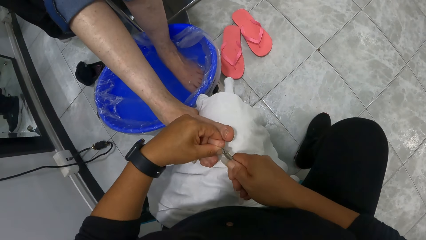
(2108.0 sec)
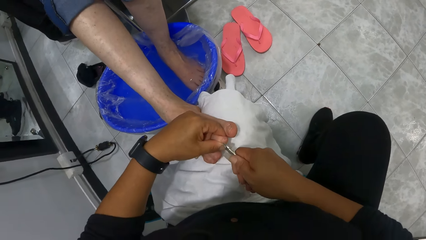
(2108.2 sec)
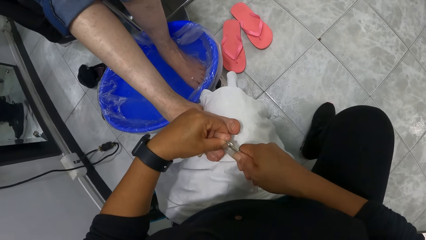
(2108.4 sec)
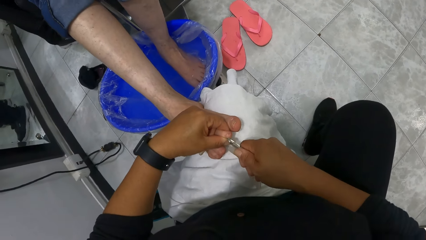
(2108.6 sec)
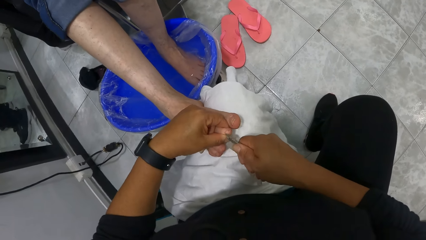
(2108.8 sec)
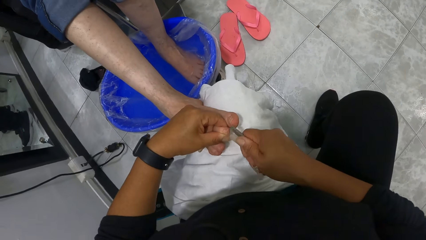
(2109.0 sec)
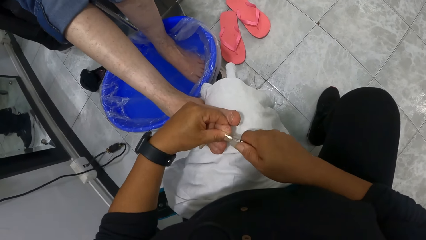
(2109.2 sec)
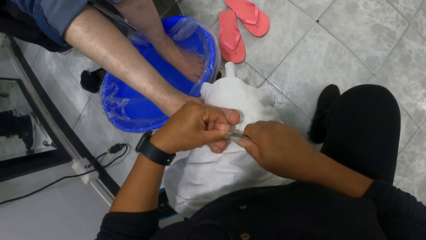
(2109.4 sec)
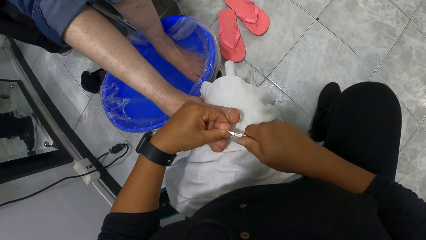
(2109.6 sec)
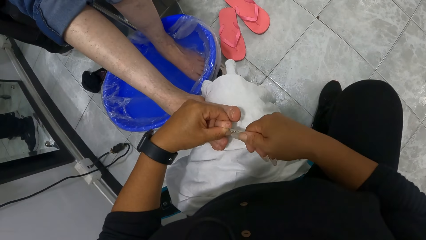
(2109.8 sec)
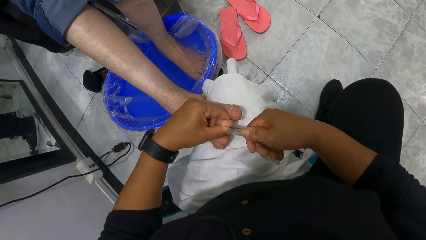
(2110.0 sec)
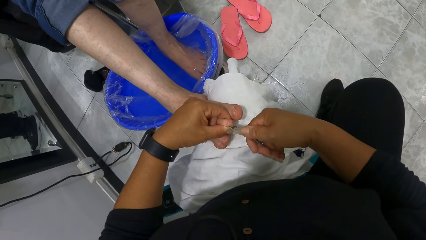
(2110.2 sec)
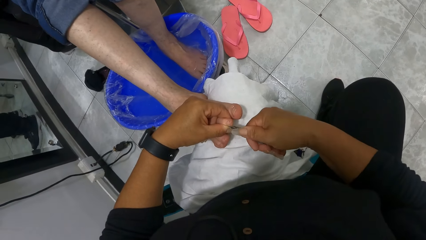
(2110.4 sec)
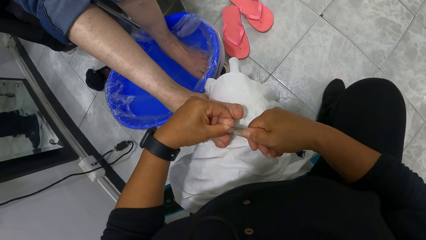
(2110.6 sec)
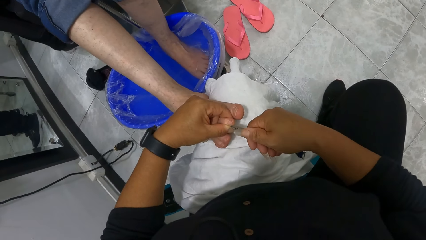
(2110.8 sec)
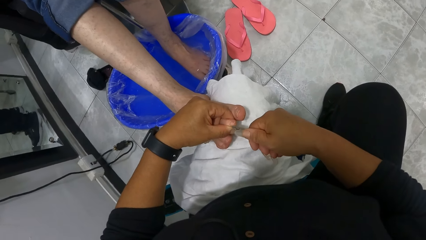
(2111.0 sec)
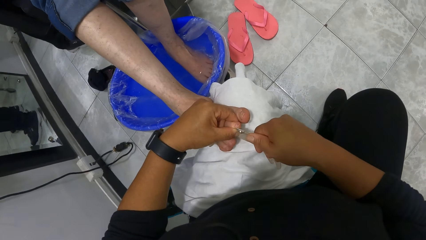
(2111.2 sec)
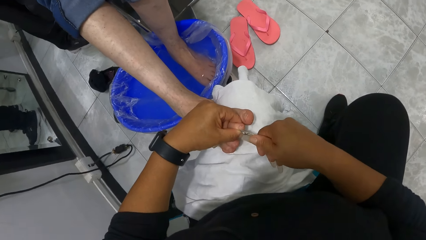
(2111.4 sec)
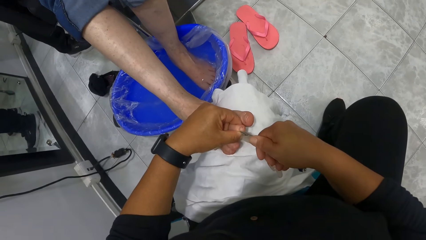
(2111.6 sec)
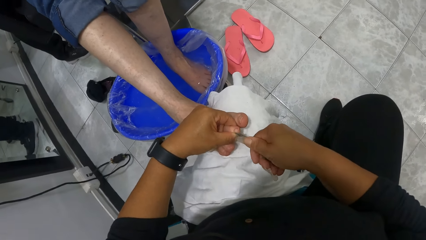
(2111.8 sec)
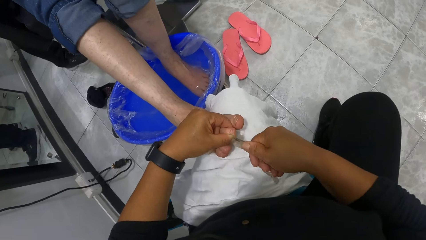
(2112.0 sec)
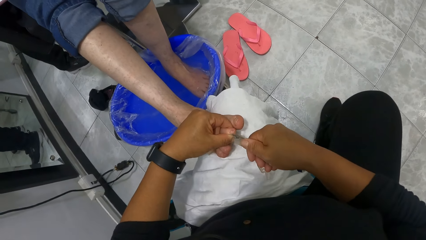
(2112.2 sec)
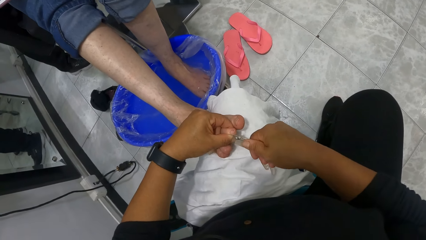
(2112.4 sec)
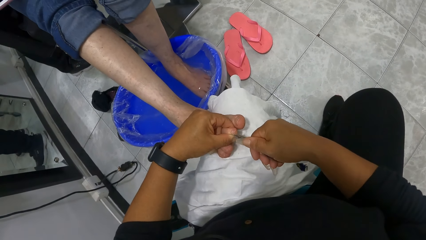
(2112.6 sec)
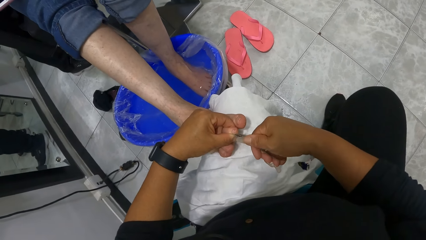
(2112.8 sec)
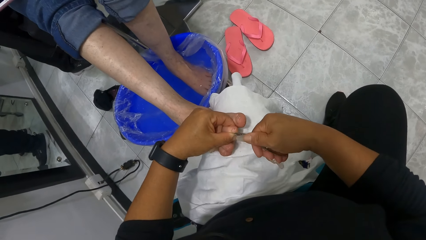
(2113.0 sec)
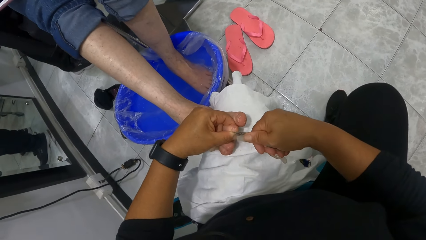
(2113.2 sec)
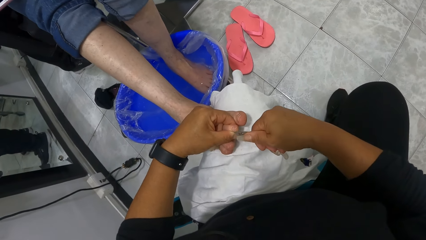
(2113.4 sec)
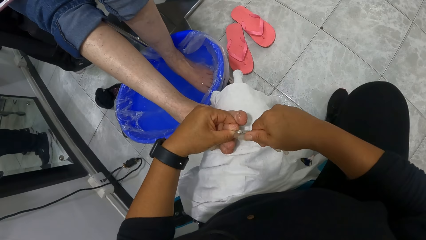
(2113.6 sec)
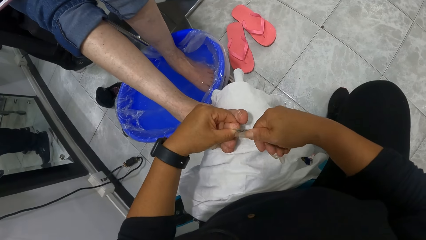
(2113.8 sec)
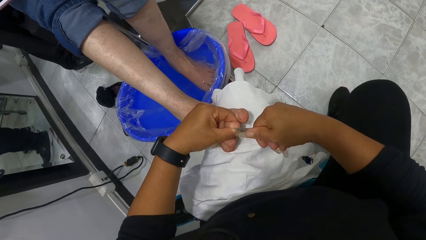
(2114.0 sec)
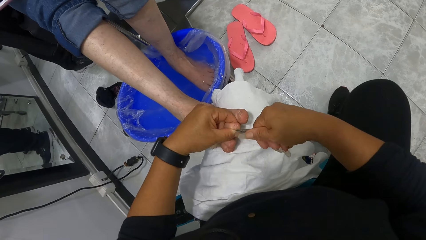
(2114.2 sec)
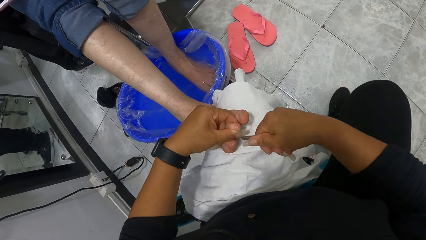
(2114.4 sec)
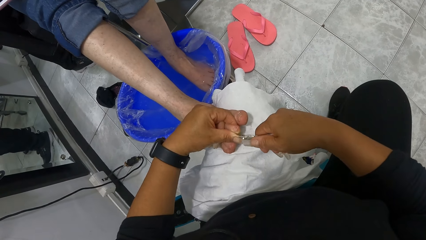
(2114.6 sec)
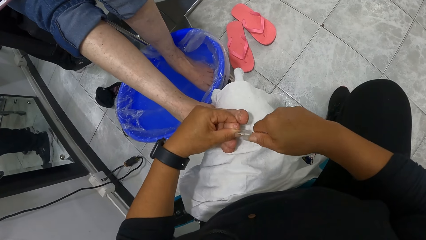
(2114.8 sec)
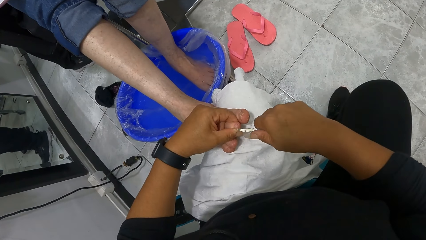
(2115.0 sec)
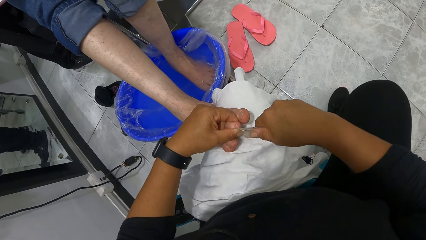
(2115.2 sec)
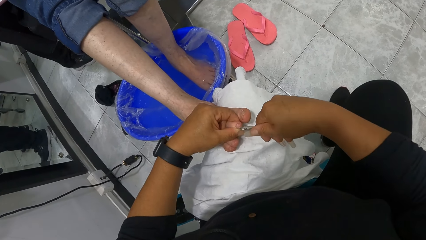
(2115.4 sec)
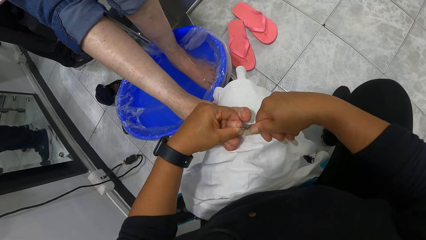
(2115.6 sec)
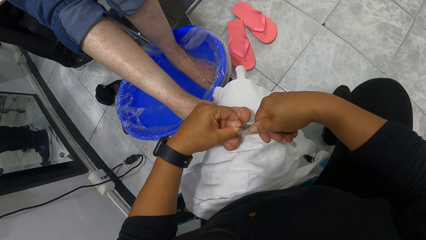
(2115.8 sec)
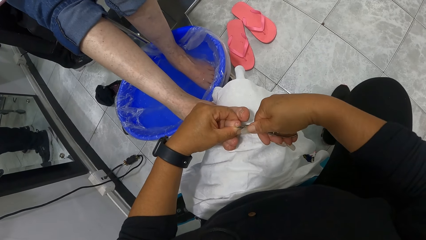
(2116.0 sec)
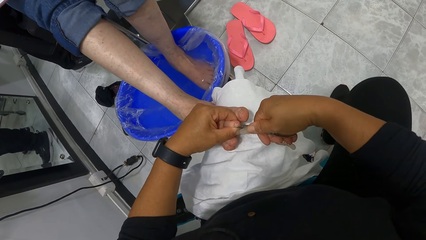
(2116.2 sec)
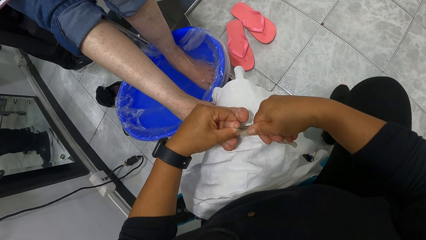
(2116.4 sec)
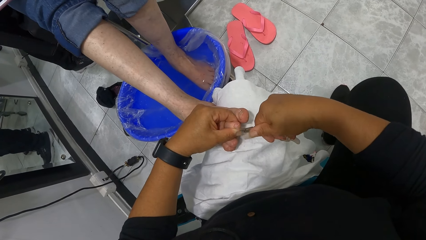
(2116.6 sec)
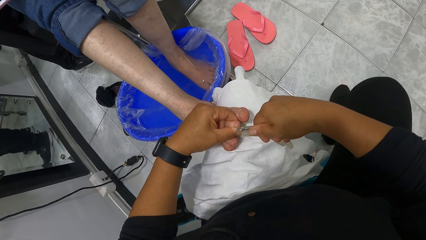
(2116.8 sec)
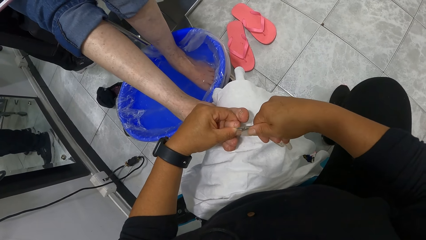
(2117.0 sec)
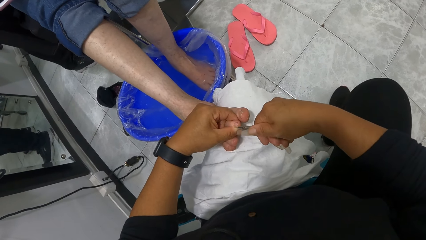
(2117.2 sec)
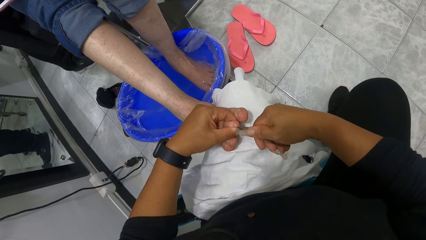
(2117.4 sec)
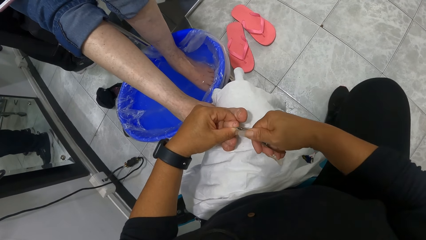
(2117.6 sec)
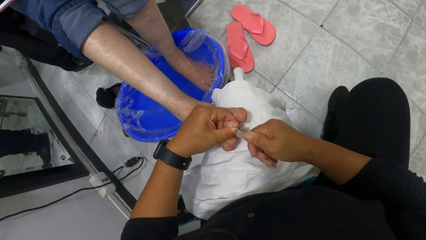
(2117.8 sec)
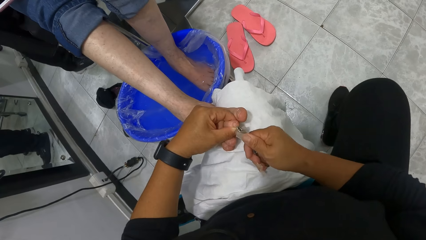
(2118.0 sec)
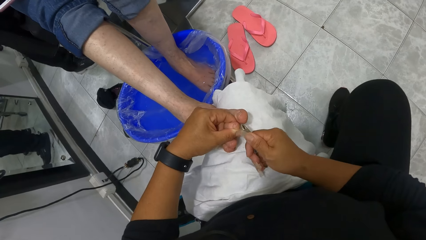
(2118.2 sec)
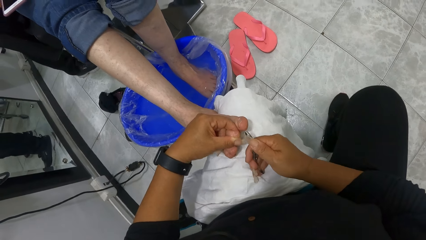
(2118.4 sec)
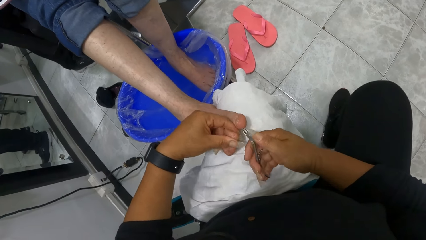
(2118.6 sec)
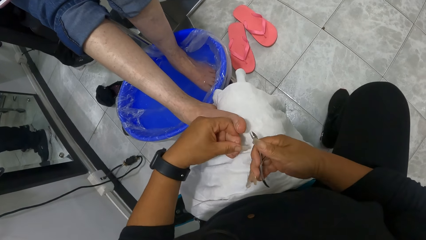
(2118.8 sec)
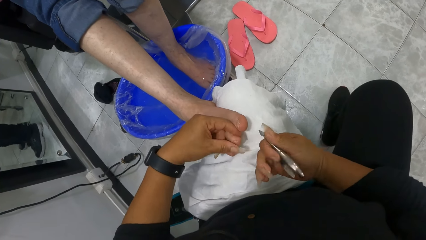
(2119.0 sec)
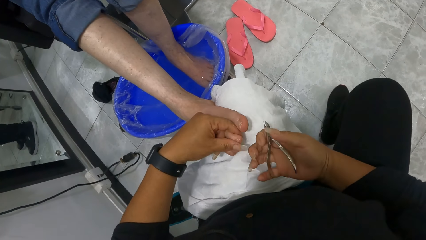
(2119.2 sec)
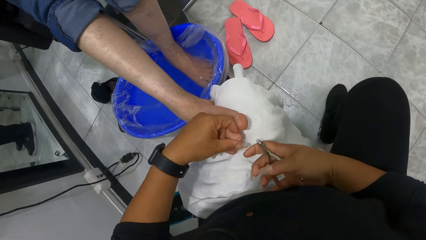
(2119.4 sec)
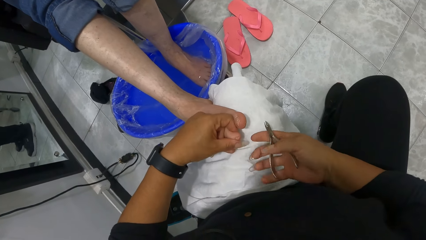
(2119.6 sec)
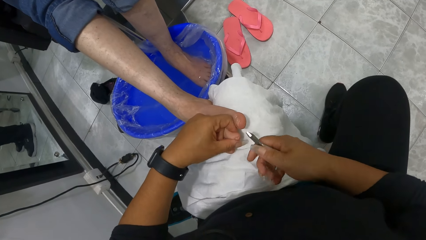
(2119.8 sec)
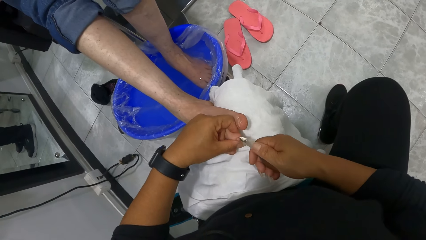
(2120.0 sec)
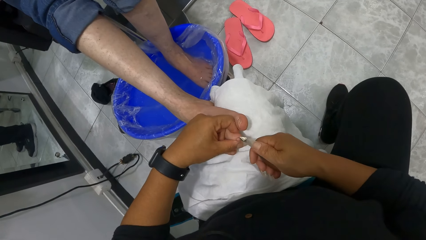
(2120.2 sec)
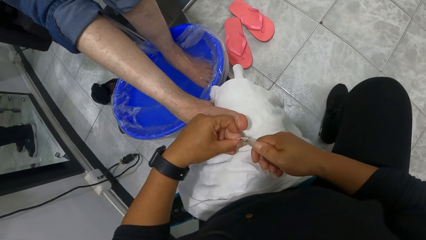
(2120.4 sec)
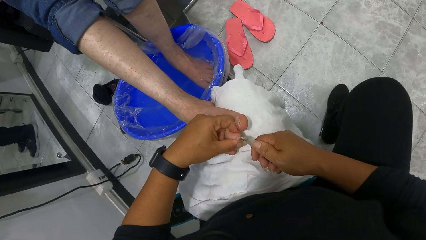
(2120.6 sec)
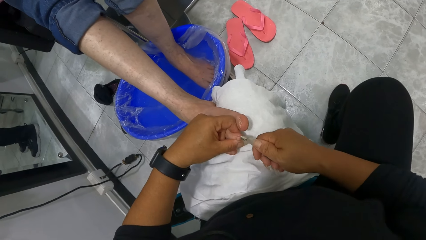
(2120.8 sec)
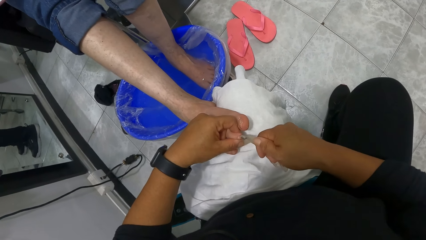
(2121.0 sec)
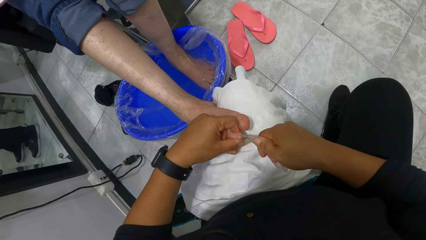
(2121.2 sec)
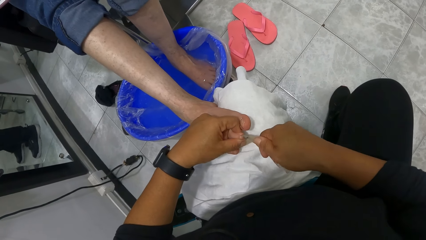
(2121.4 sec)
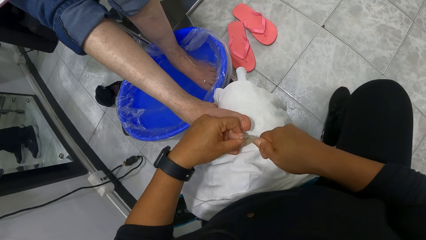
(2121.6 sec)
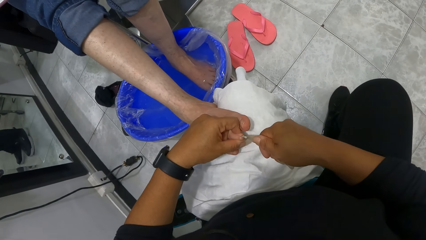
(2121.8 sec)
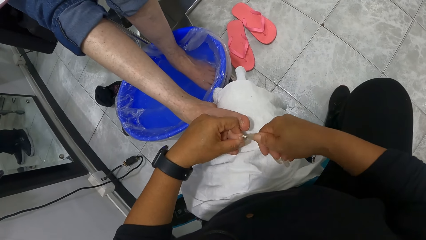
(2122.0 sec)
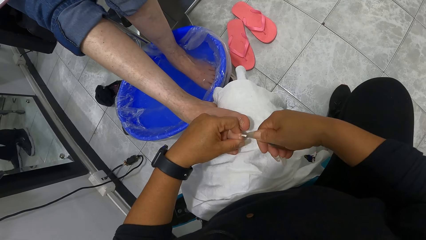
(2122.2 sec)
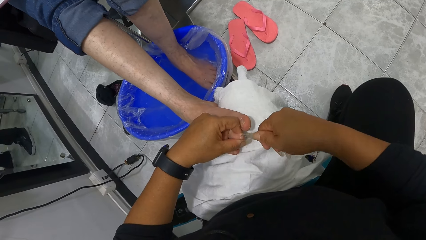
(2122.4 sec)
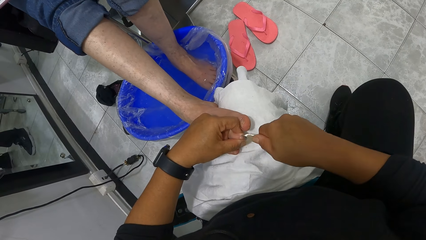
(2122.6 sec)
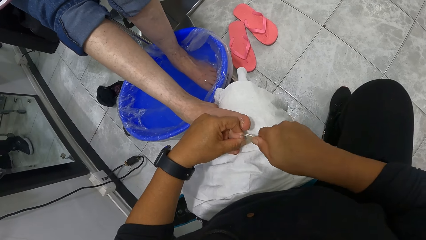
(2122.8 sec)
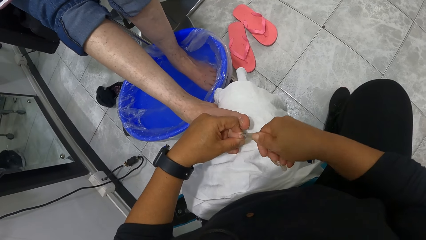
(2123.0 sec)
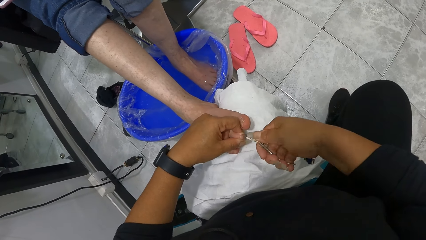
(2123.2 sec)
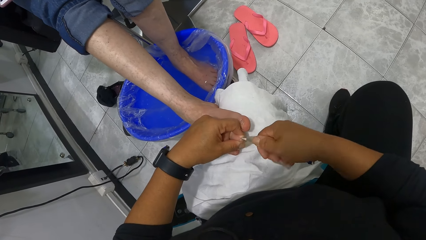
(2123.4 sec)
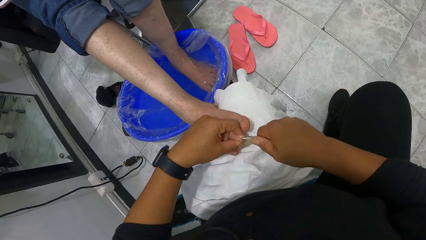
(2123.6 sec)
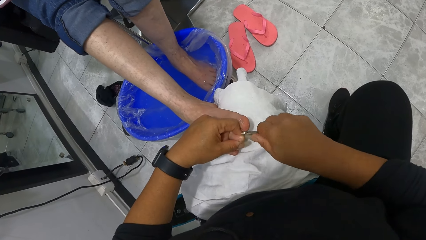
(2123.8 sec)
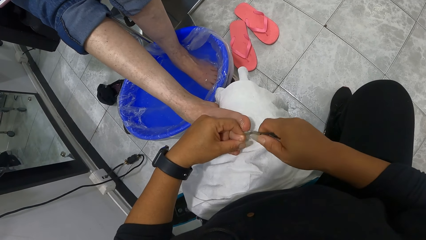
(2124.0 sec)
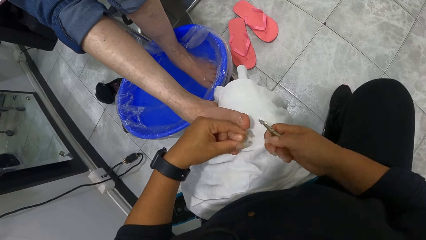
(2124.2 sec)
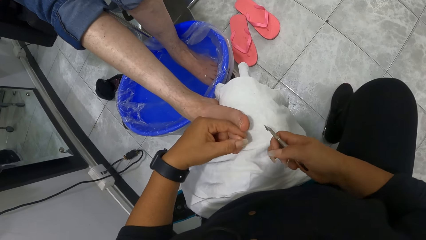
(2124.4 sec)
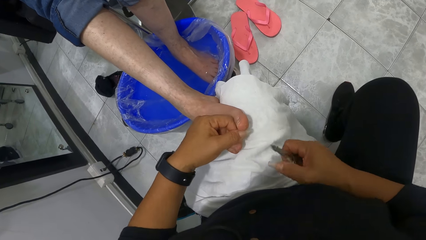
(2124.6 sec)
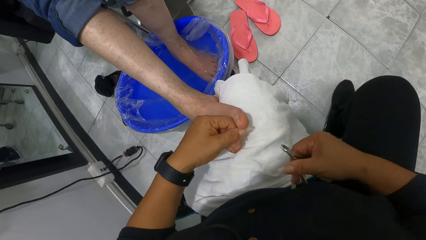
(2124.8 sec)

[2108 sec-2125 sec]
The camera wearer removes nail cuticles.
